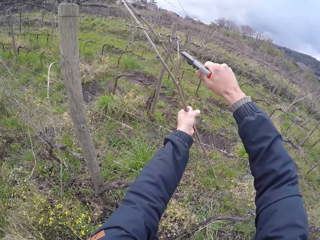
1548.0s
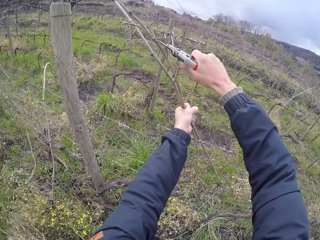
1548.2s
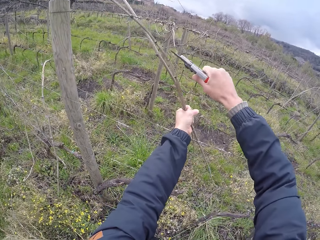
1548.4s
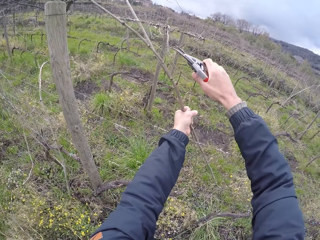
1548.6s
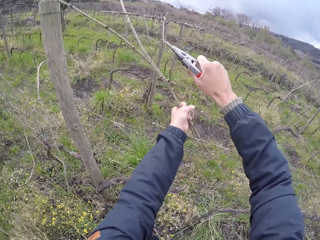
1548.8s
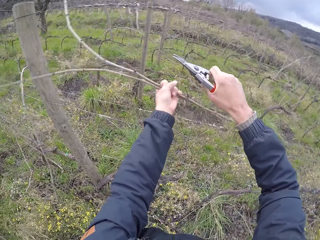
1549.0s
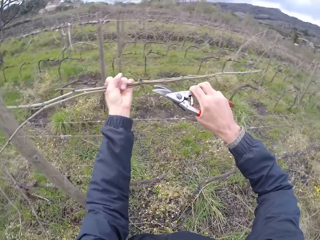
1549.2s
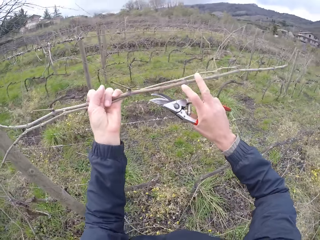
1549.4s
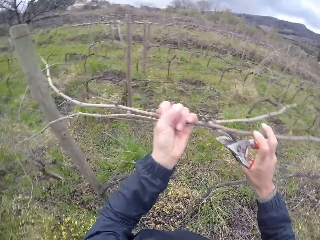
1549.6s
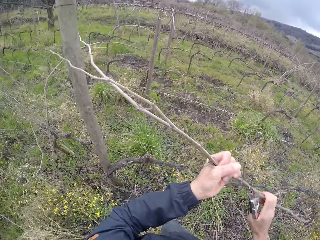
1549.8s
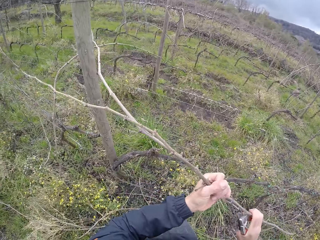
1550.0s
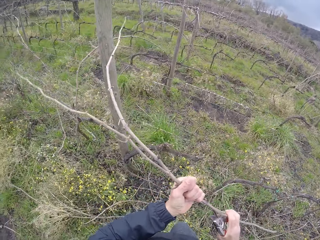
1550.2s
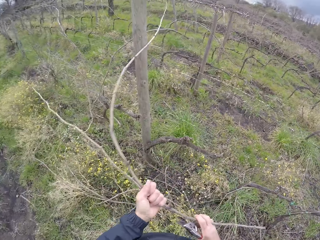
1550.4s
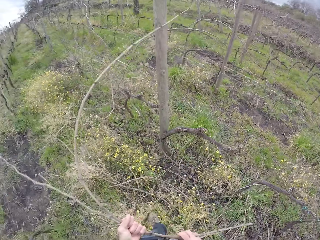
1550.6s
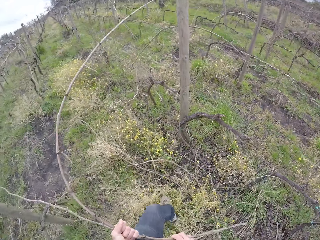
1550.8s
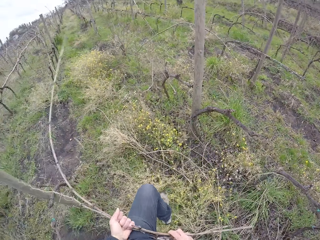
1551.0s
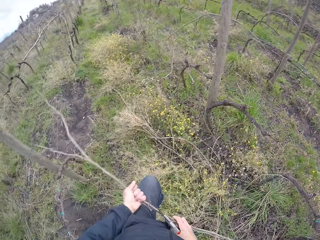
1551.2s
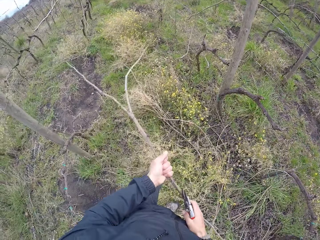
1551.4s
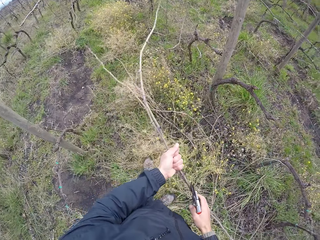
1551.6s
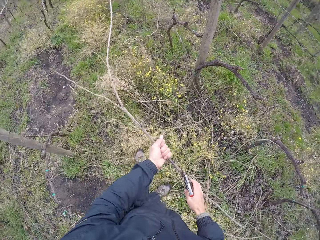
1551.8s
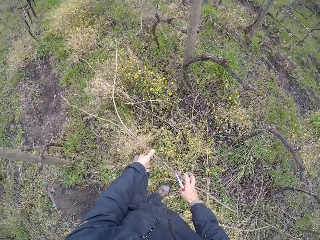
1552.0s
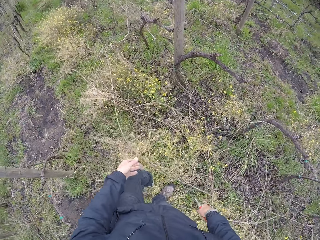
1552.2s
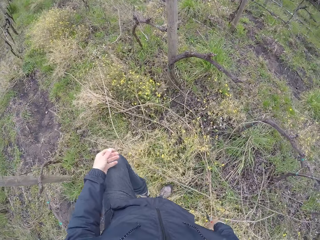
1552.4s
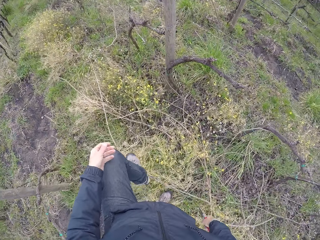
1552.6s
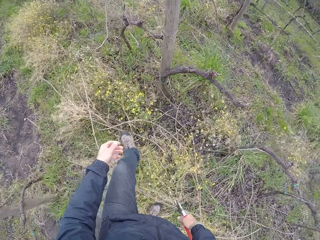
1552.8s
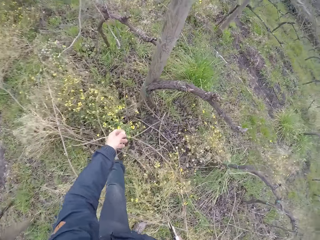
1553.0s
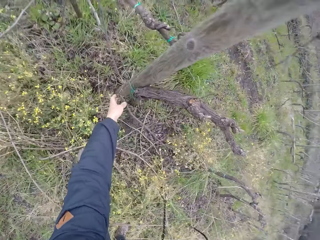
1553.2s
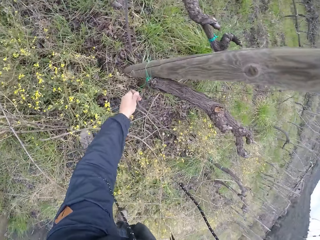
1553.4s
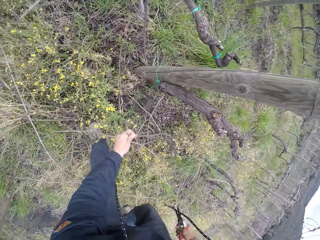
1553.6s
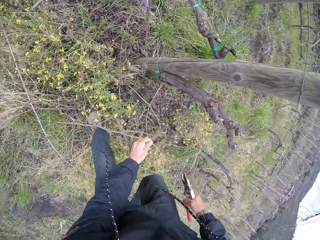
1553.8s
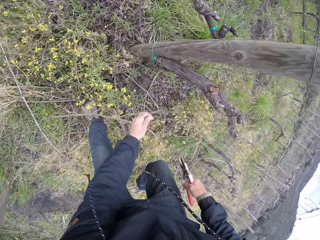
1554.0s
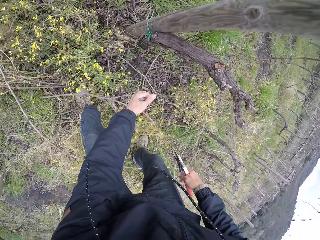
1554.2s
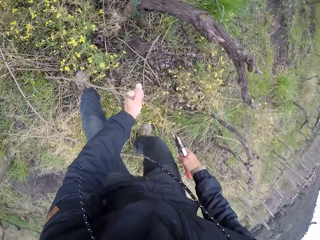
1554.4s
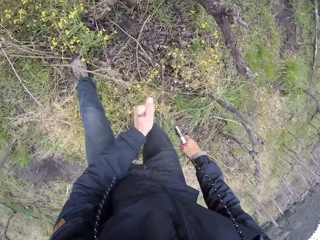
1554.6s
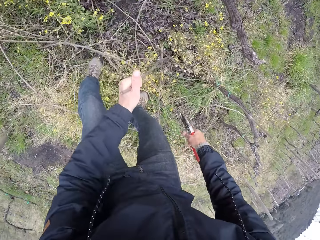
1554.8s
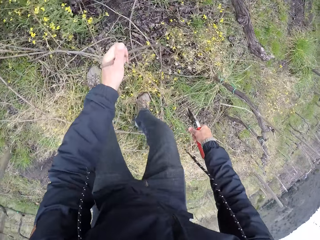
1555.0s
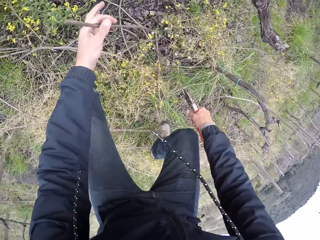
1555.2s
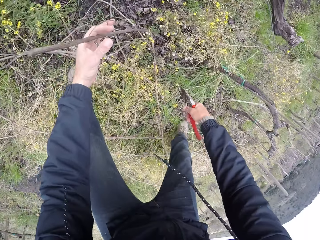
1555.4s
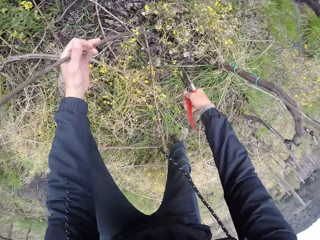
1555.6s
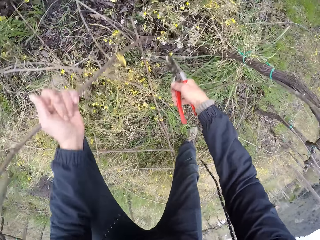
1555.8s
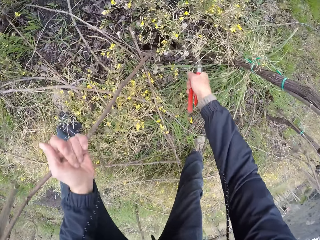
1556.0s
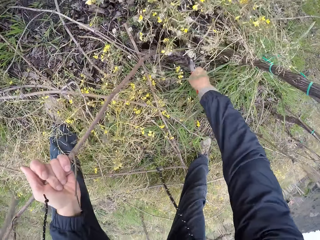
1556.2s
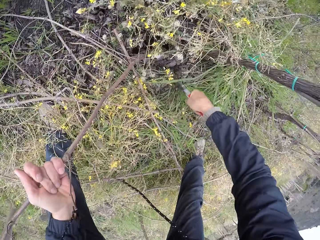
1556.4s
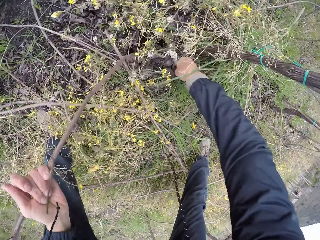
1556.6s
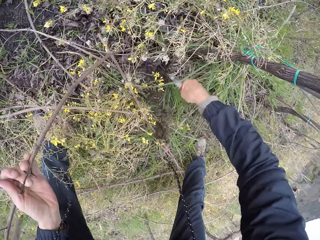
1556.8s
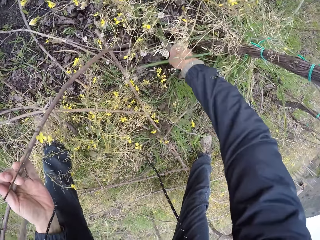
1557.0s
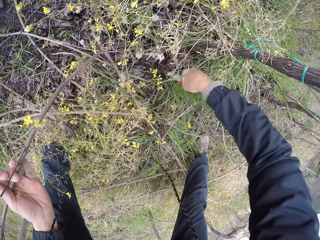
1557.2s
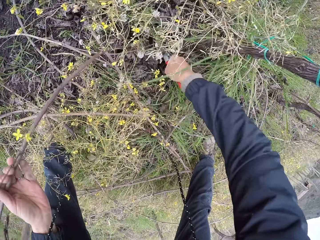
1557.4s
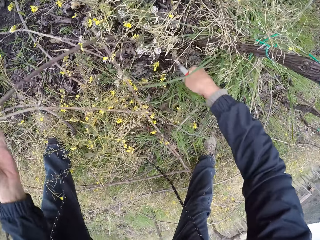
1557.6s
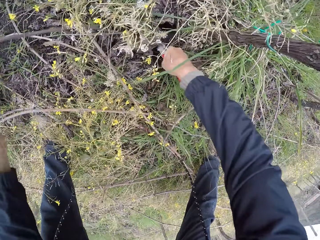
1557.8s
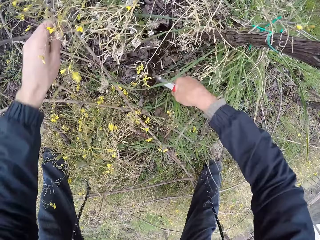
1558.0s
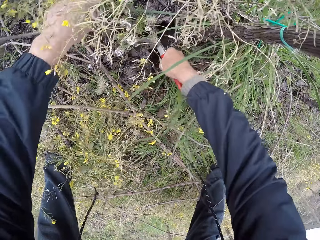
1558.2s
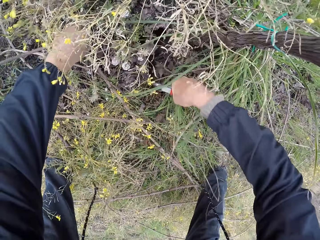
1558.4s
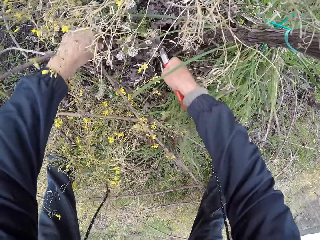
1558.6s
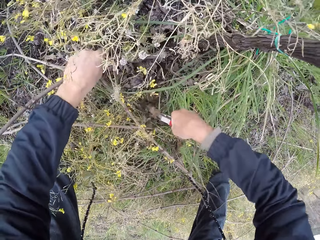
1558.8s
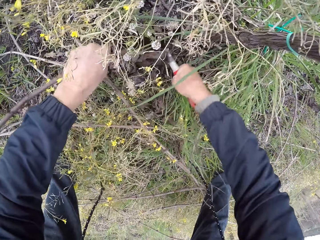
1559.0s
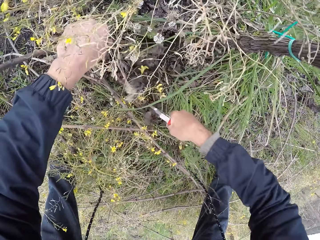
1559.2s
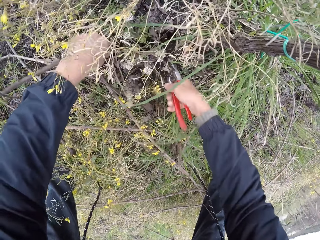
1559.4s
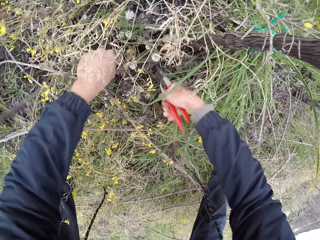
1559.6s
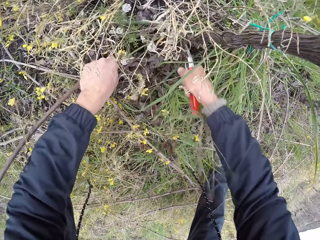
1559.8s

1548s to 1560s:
The camera wearer cuts some wires from the stick with the side cutter in his right hand. He holds the stick on the barb wire with both hands. He drops the stick on the ground with both hands. He pulls a stick from the soil with his left hand. He digs the soil with the side cutter in his right hand. He pulls the stick from the soil with his left hand.

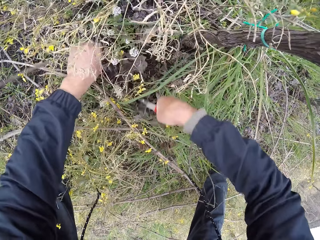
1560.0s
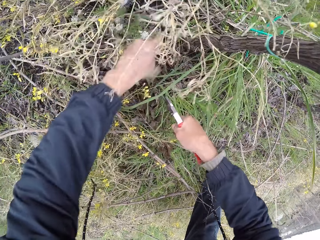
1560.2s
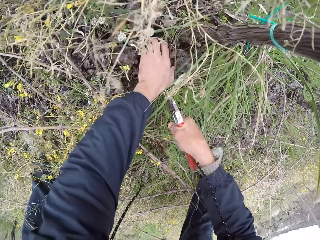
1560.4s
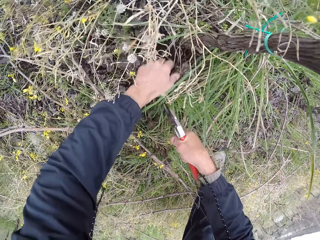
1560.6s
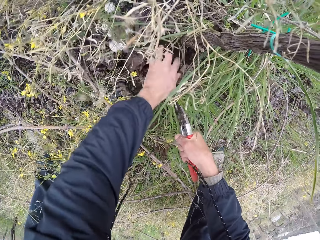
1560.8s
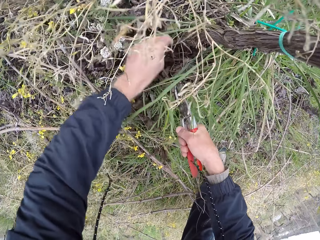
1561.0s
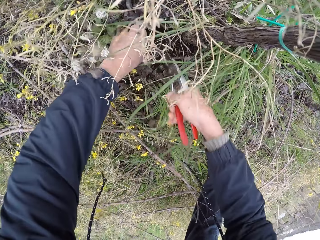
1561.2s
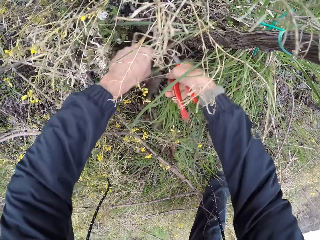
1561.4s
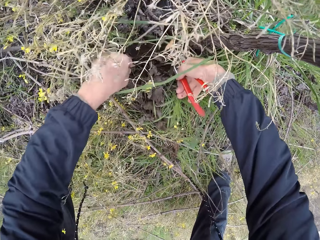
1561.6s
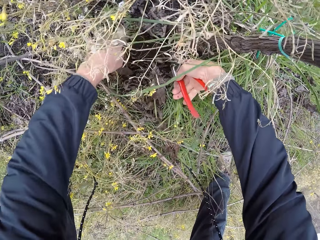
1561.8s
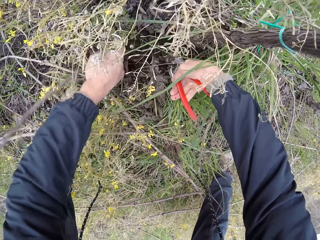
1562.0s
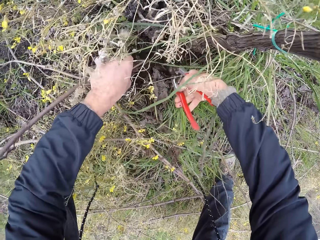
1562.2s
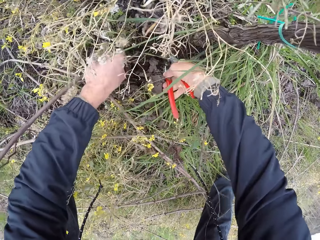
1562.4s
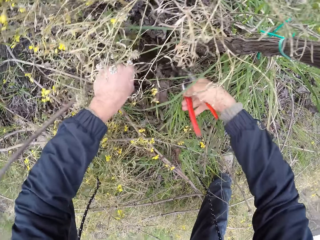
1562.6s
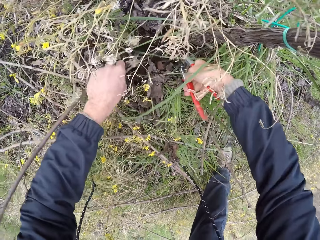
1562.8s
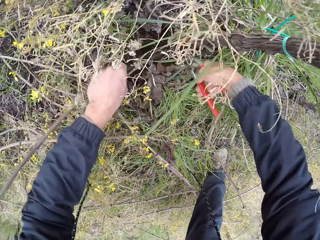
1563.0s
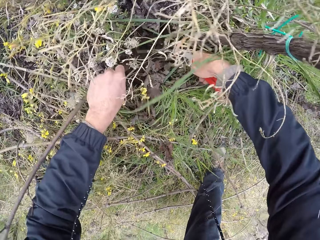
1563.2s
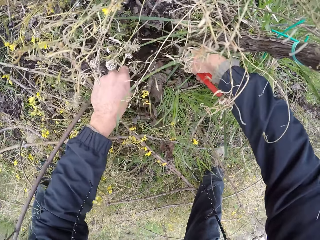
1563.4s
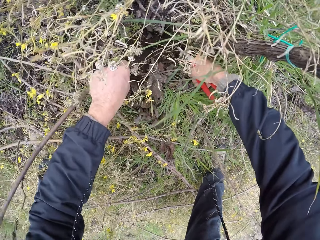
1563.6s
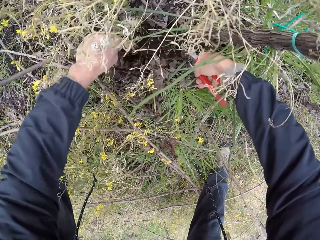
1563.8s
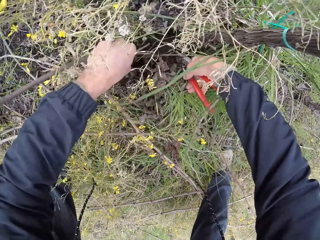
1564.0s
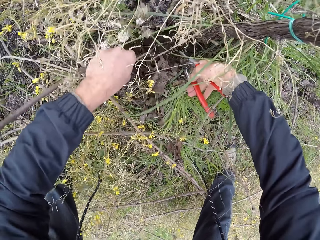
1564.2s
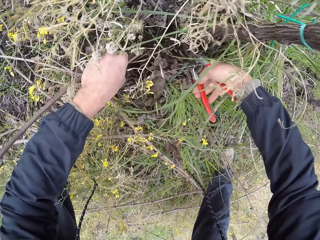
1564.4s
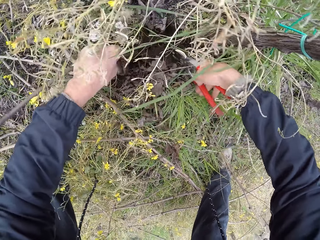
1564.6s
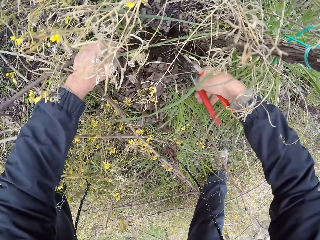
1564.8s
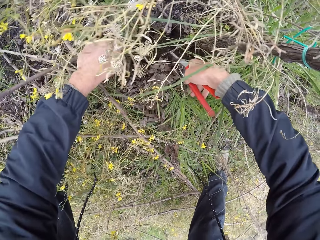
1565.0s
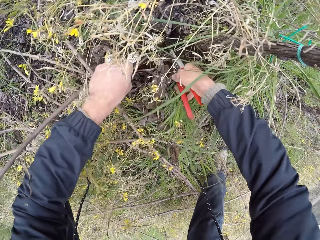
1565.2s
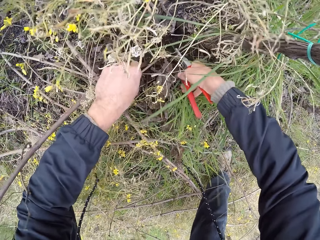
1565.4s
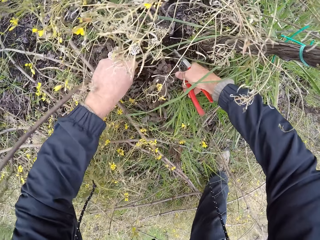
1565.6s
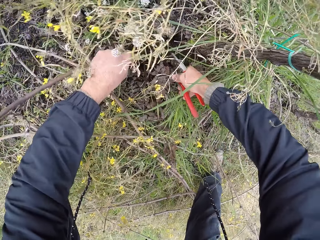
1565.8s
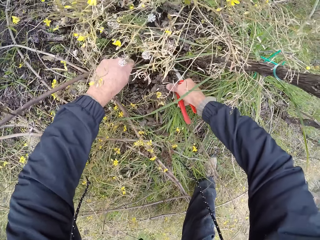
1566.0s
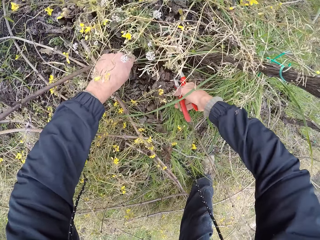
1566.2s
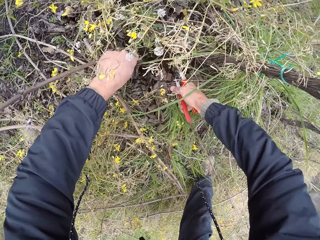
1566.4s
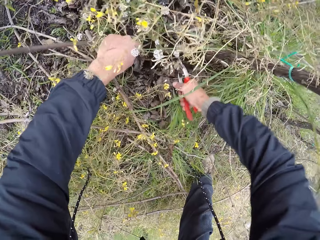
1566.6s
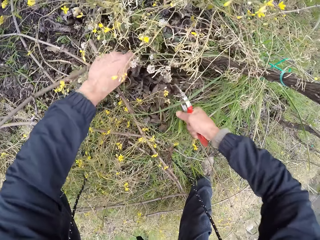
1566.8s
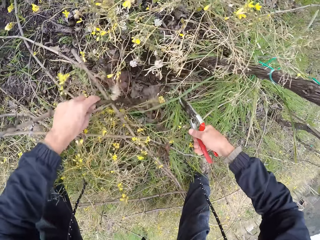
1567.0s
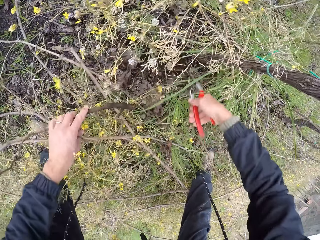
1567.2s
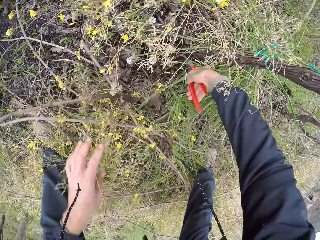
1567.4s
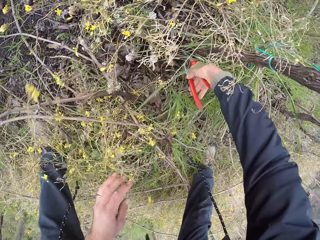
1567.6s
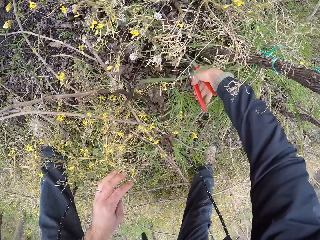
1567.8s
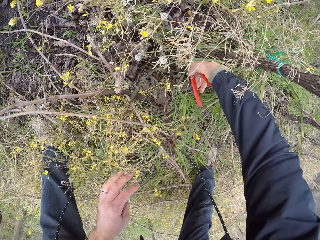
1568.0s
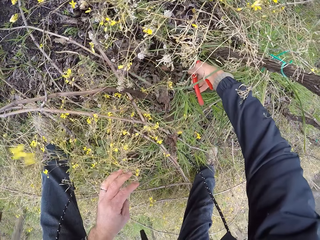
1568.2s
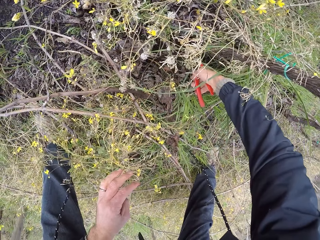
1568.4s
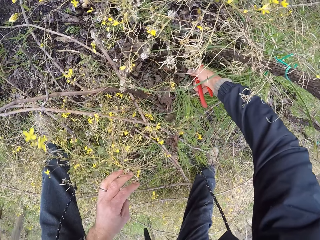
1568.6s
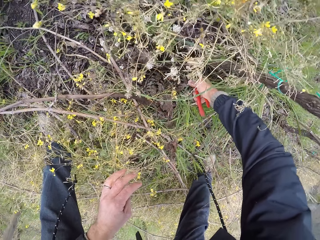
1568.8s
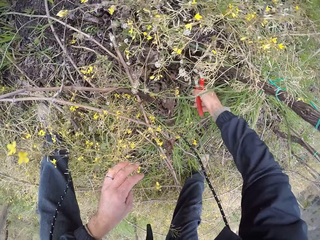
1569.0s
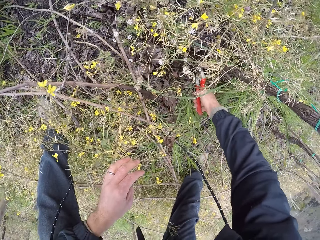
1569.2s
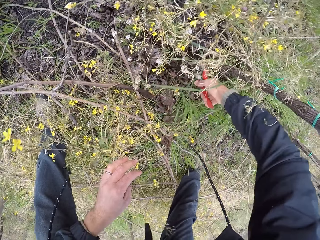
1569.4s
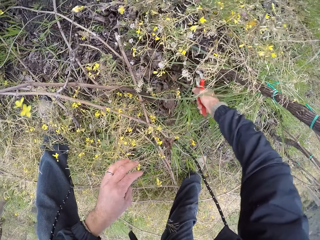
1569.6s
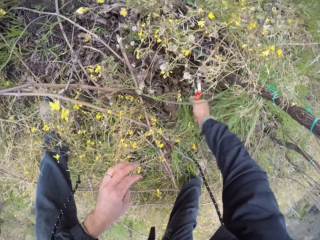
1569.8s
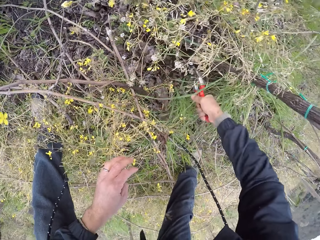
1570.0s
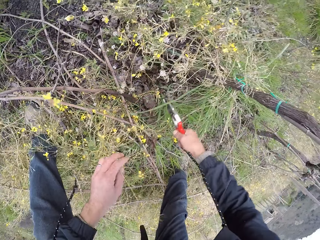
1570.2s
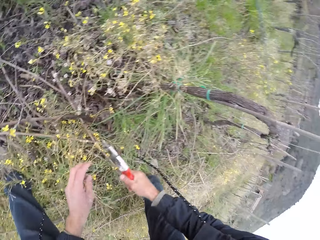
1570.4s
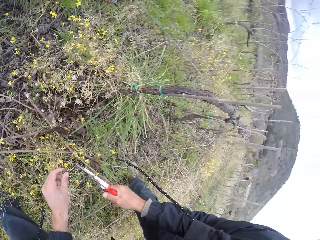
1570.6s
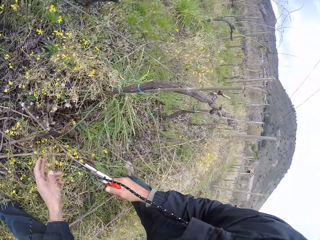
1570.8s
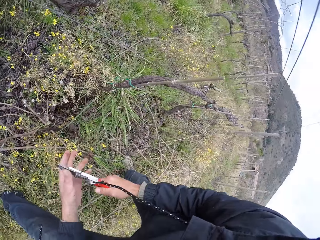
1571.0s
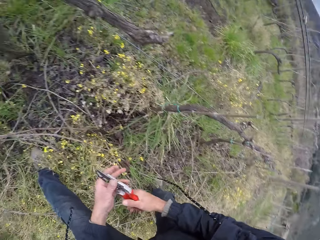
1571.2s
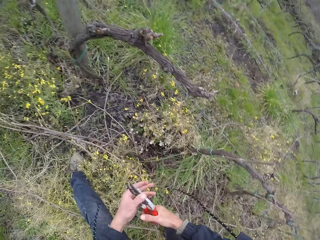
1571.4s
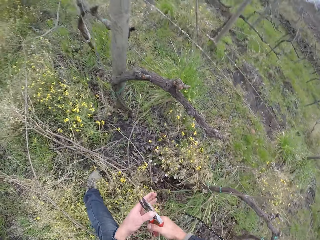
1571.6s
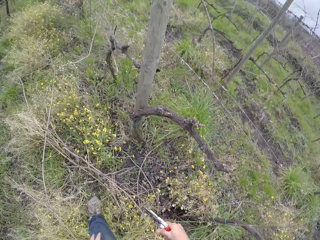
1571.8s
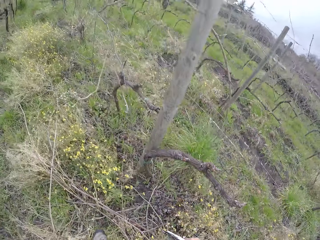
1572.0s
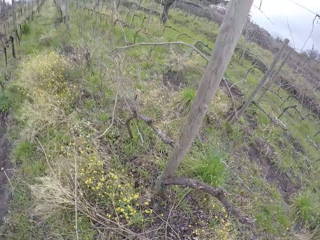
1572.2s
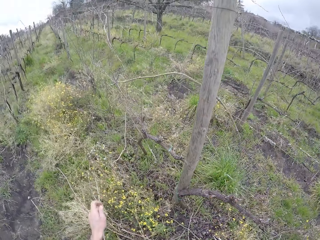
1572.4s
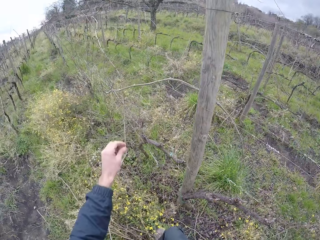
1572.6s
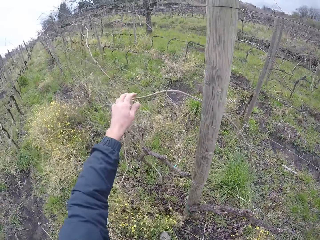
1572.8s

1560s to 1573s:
The camera wearer digs the soil with his left hand. He holds the stick with his left hand. He pulls the stick from the soil with his left hand and the side cutter or pliers in his right hand. He cuts the weeds with the pliers. He cuts the stick with the side cutter in his right hand. He drops the stick on the ground with his left hand. He cuts a stick with the side cutter in his right hand. He holds the side cutter with his left hand.
